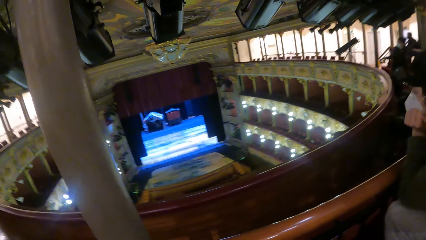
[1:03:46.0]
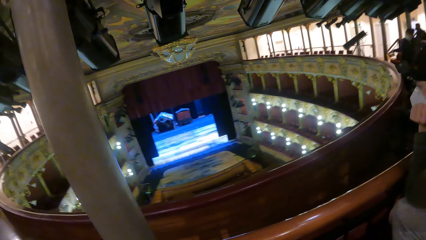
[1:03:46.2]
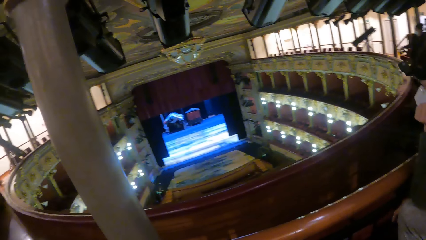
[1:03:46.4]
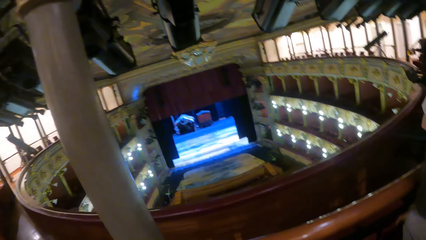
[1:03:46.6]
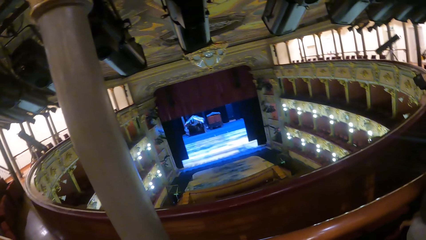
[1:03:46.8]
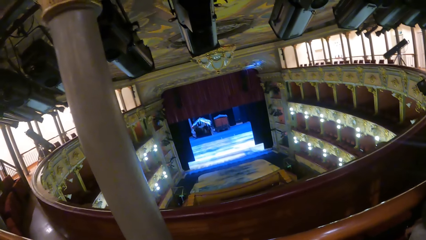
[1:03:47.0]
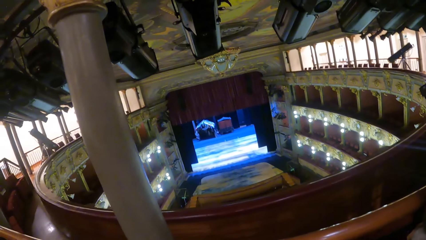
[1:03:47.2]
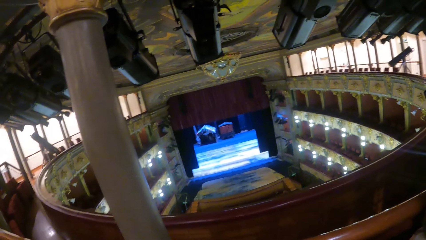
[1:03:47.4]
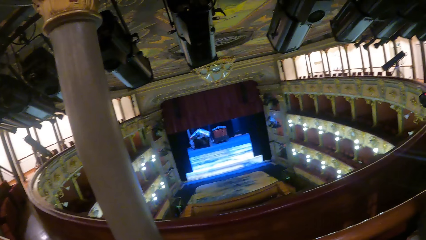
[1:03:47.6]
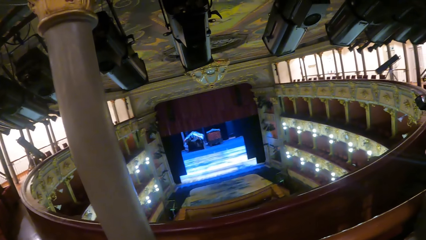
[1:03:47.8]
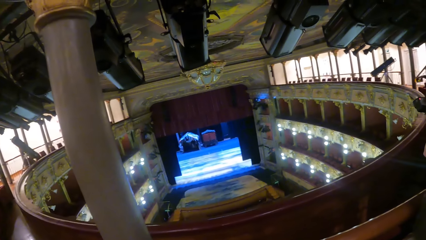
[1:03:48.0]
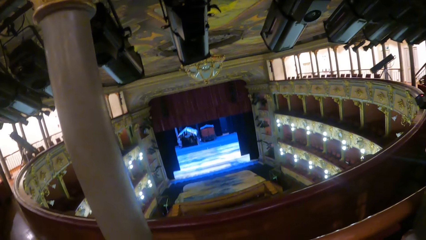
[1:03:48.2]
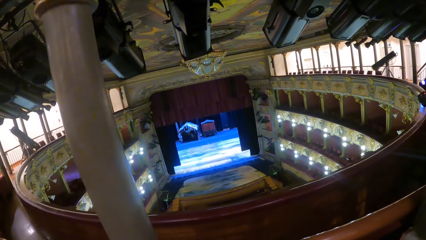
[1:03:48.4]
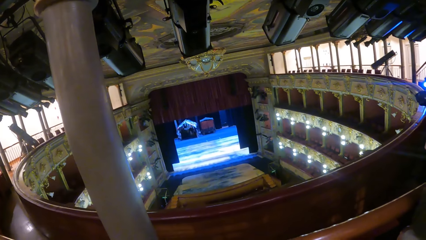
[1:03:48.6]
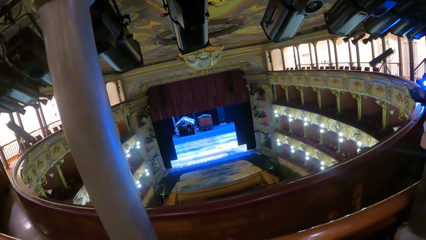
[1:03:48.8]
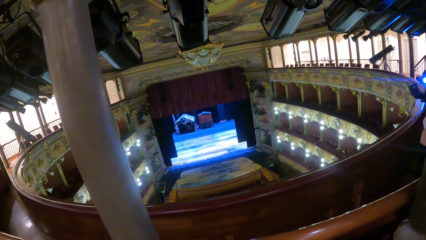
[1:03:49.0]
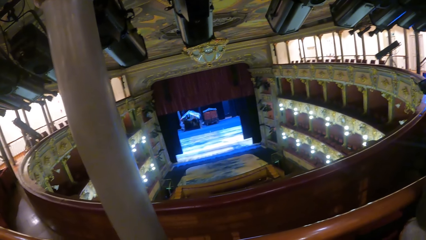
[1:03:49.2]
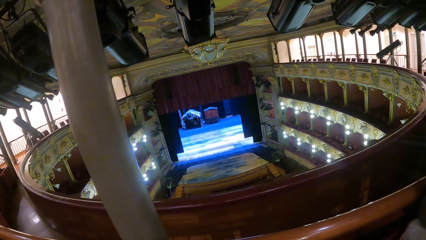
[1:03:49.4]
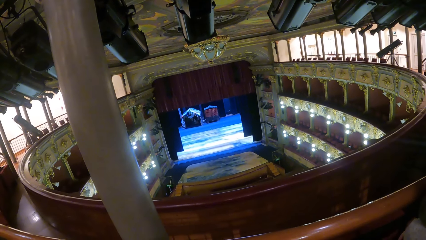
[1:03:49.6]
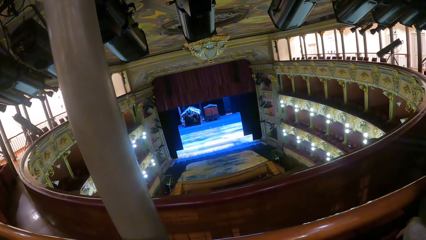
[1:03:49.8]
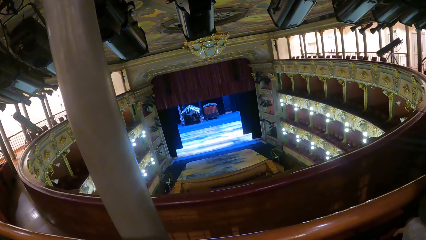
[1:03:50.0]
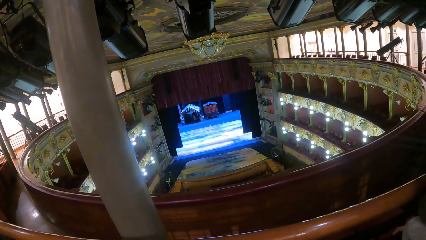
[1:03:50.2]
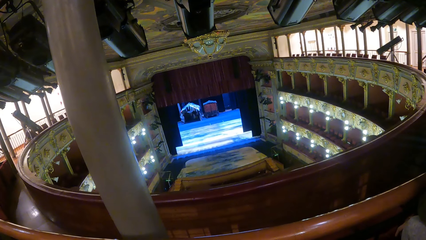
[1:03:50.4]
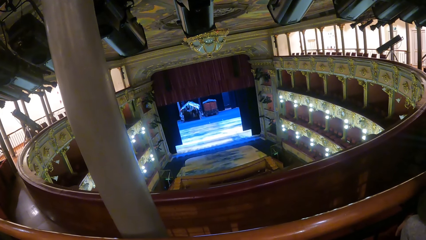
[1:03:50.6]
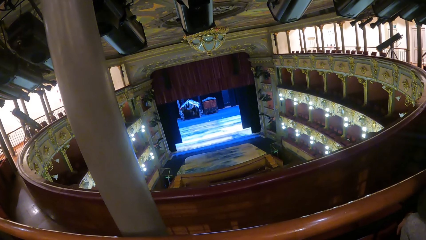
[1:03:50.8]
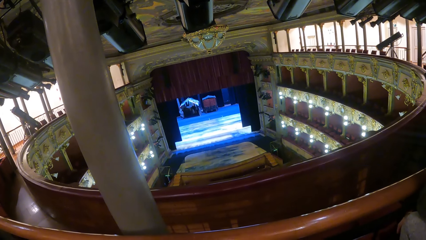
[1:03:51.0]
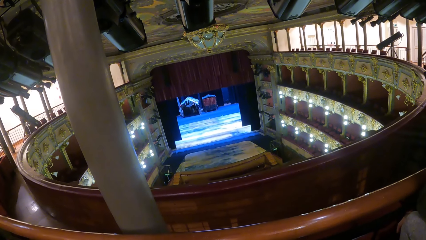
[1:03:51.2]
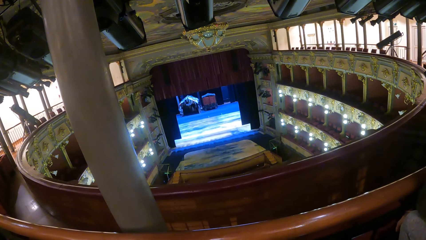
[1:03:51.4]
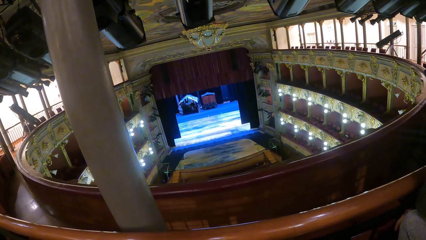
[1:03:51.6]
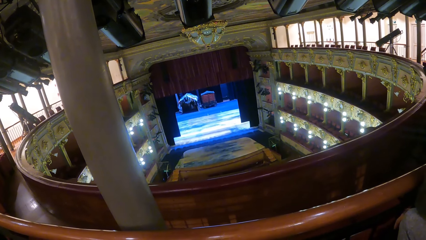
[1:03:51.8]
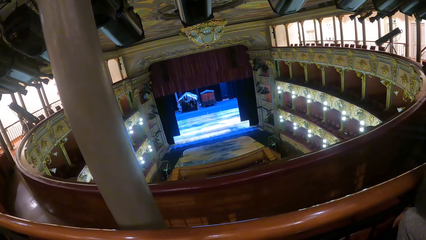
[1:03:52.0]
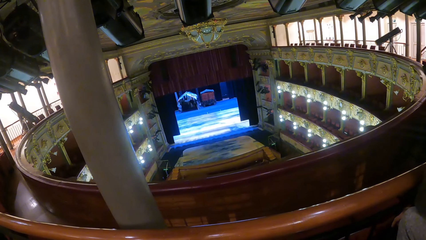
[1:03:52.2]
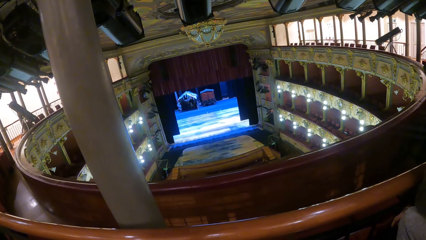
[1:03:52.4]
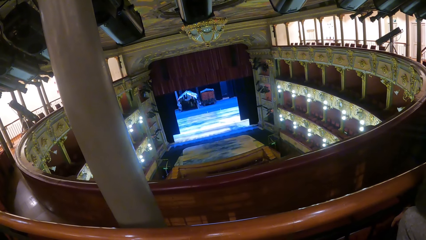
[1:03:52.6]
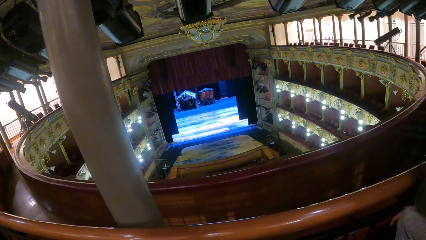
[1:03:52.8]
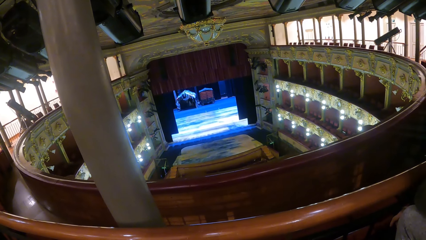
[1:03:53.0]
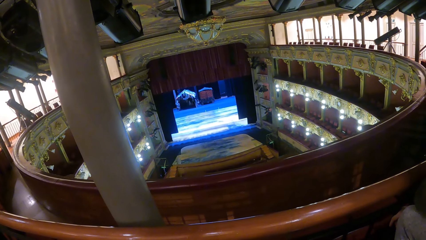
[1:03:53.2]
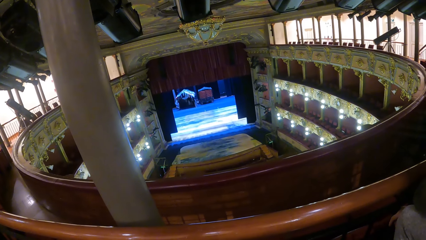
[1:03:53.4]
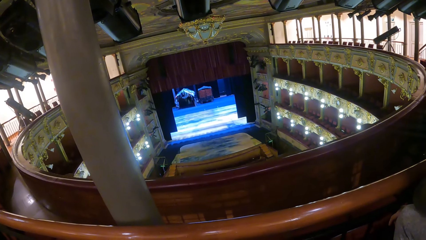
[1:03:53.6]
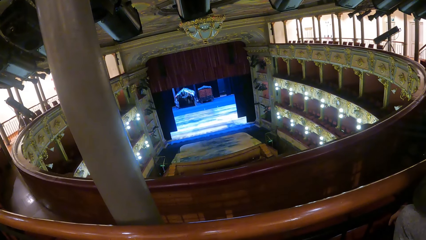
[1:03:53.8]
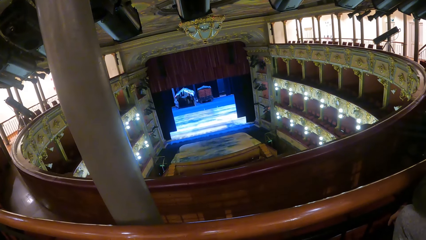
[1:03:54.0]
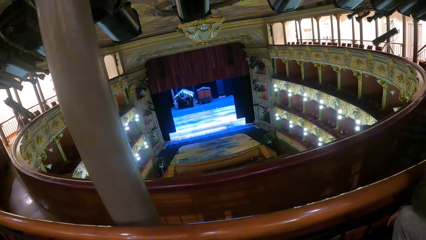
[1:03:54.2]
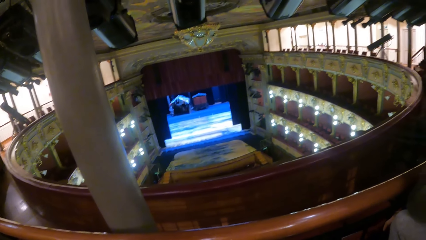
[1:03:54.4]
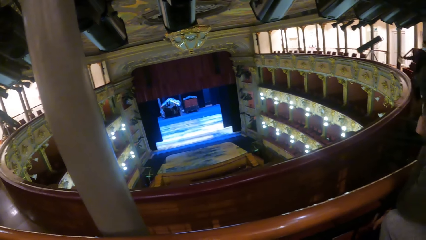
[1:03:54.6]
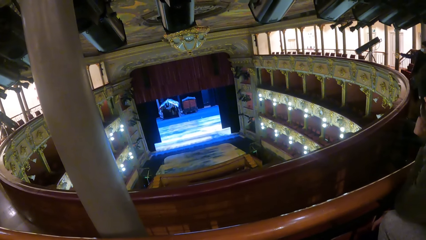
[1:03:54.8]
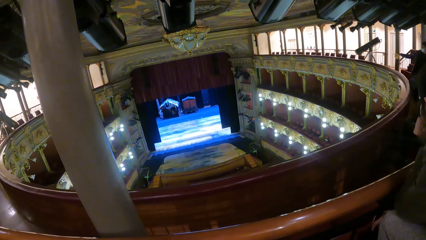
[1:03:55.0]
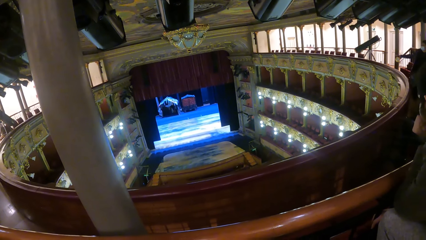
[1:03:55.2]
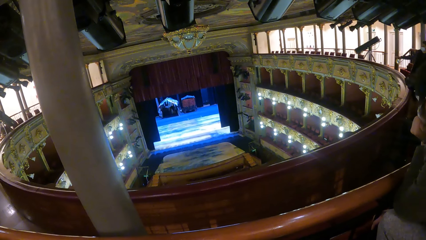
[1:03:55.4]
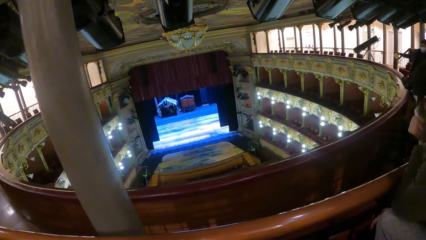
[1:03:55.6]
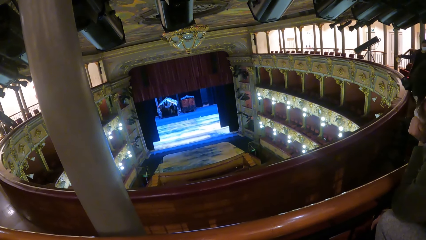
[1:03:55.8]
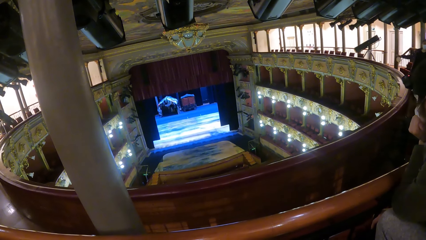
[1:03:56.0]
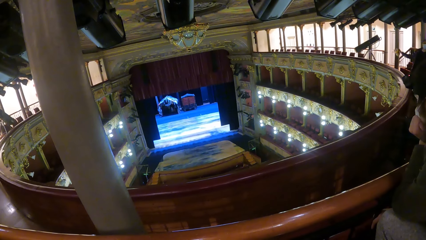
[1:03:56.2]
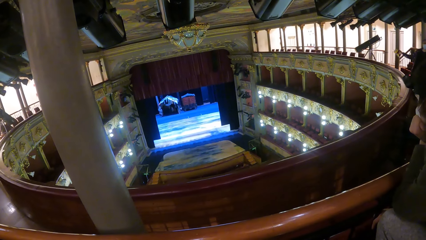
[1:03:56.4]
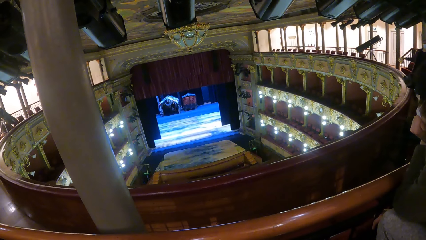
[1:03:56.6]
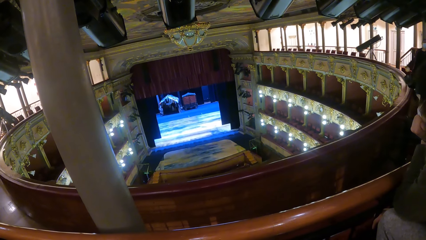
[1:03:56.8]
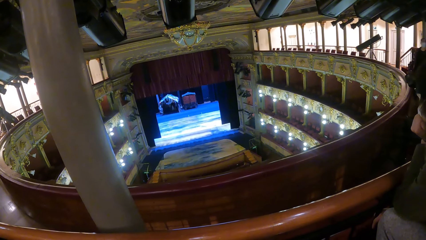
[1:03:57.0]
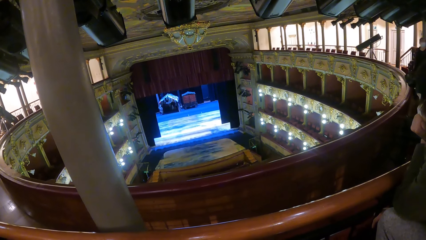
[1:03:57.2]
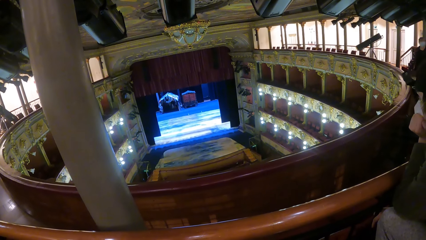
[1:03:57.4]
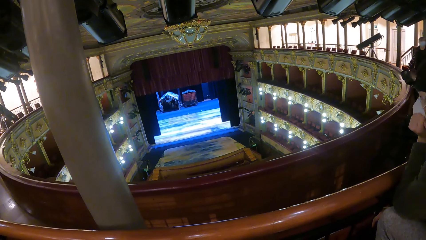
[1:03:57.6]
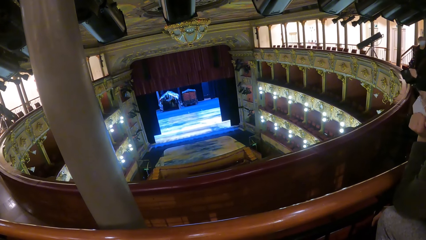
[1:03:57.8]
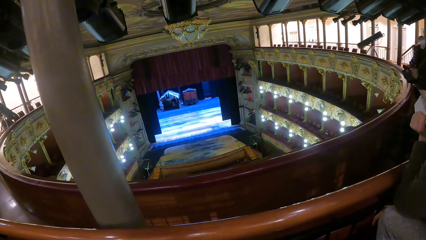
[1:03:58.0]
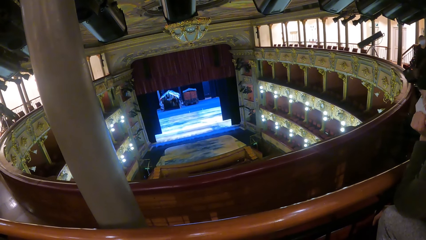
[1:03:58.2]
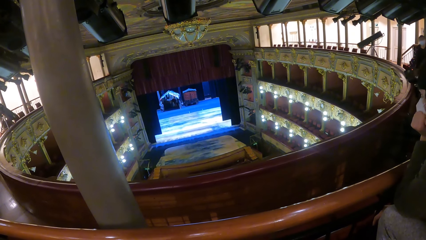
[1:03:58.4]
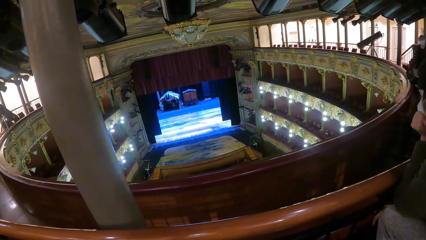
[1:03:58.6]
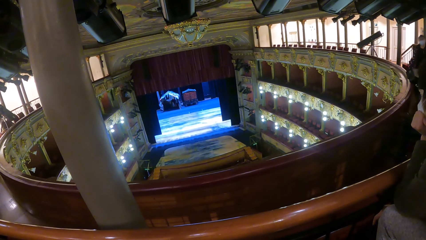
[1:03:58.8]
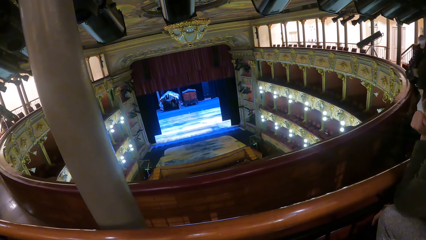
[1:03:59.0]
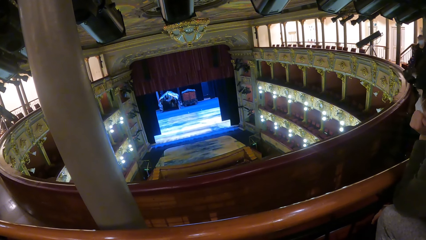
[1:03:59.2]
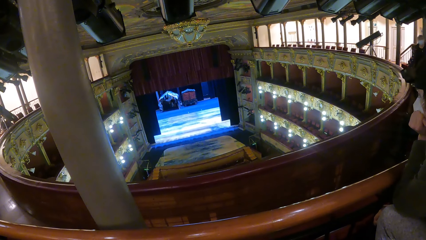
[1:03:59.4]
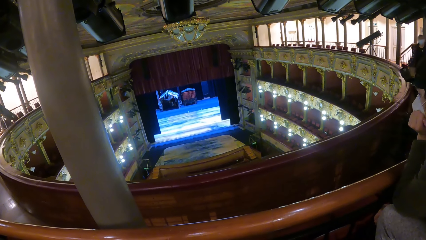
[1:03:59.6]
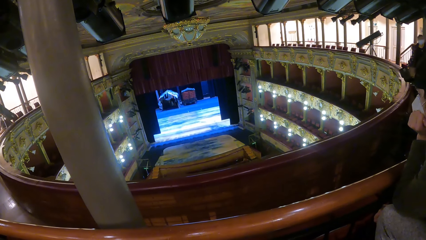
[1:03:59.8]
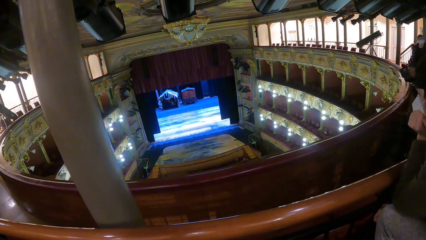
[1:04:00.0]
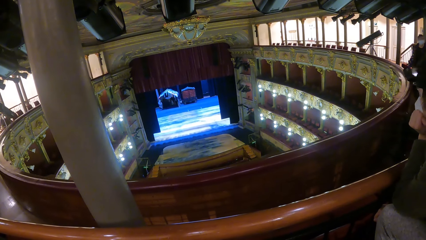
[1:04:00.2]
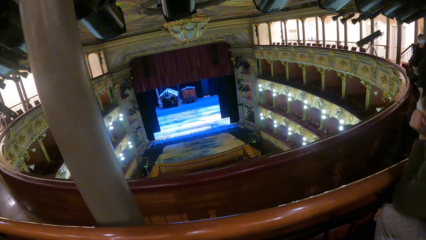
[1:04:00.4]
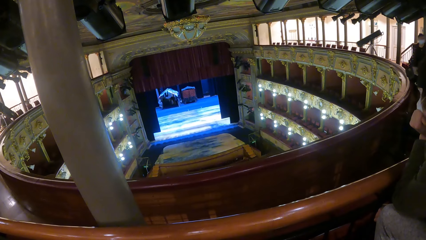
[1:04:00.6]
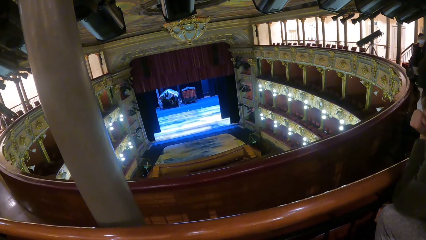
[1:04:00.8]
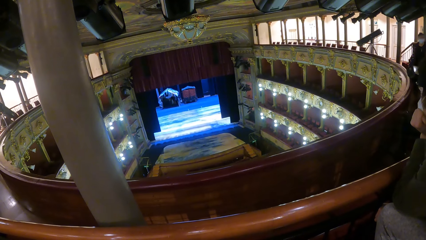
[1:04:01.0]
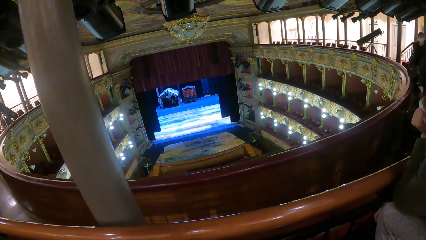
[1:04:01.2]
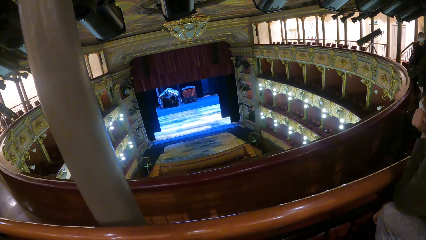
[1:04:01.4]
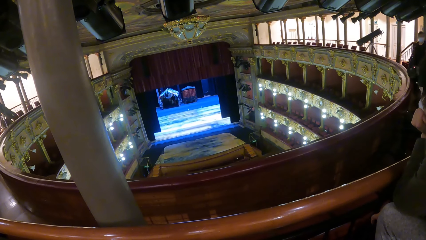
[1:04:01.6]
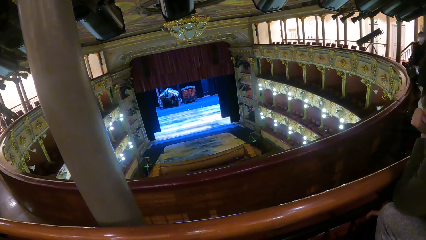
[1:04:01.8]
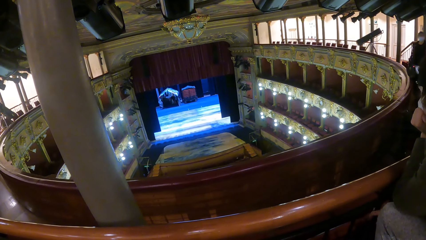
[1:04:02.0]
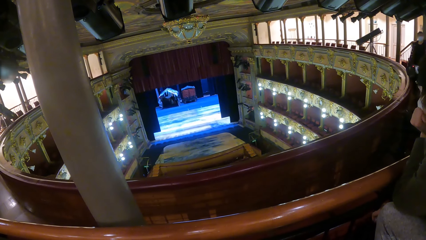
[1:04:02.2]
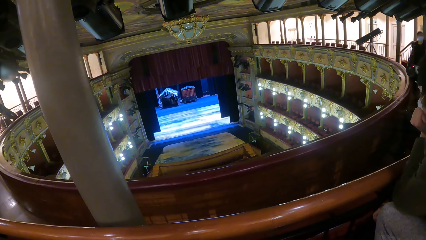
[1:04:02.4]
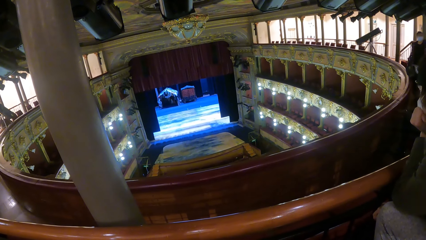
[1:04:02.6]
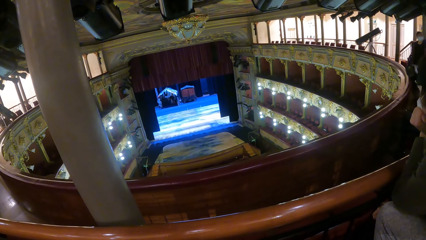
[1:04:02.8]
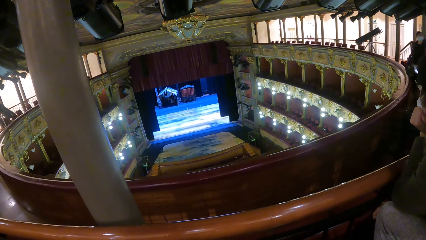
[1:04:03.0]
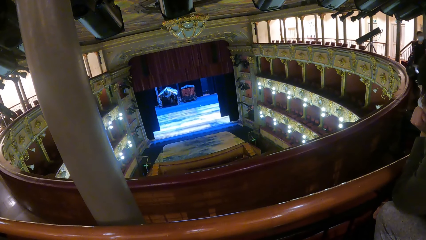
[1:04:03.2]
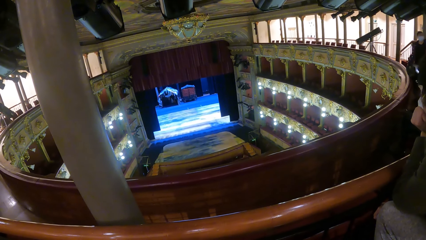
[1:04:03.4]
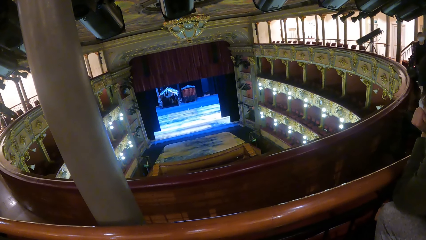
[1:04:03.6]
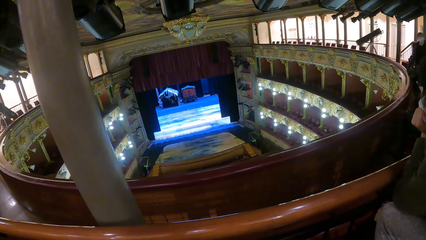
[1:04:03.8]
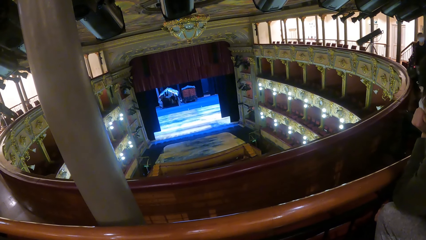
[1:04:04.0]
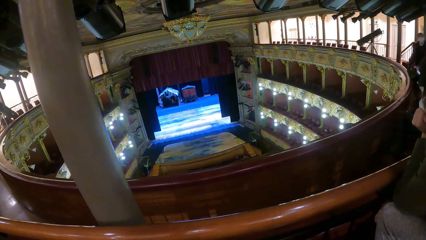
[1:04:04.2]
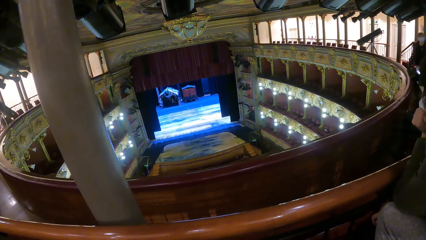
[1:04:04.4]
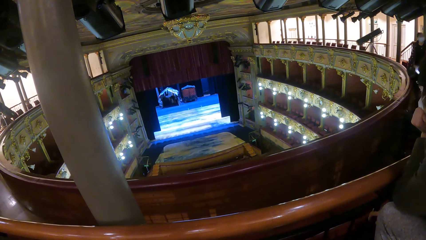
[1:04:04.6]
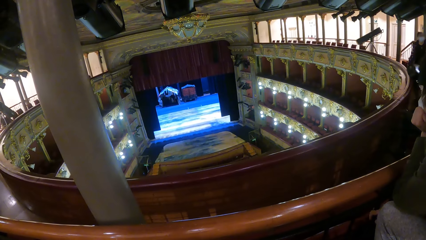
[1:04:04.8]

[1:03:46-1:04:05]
The camera wearer looks around. They shake the flashlight.
